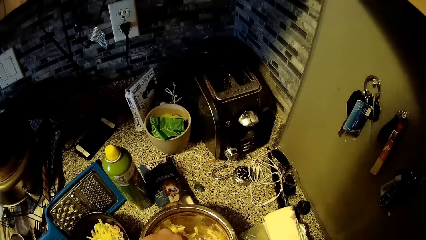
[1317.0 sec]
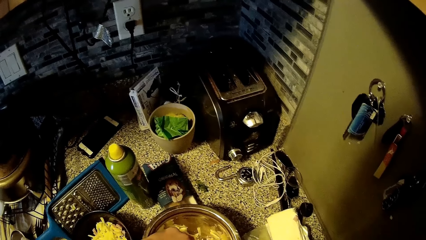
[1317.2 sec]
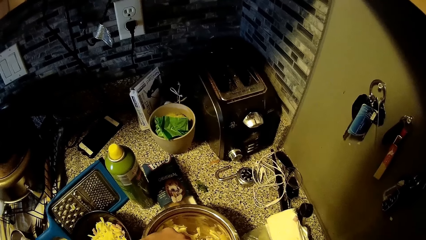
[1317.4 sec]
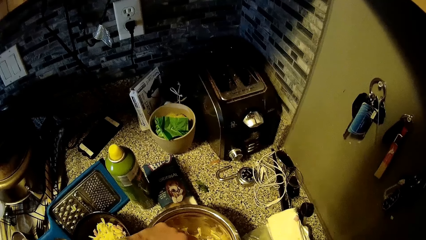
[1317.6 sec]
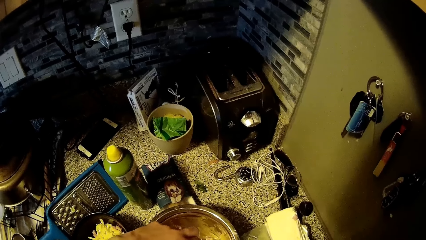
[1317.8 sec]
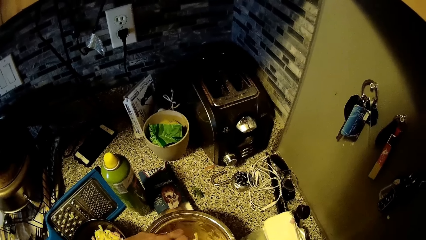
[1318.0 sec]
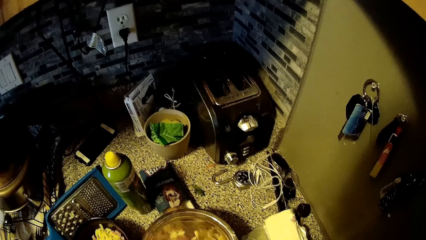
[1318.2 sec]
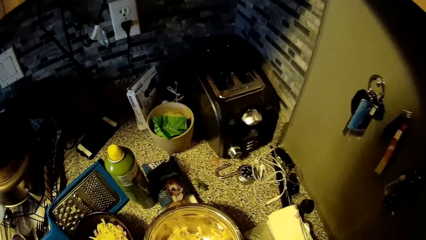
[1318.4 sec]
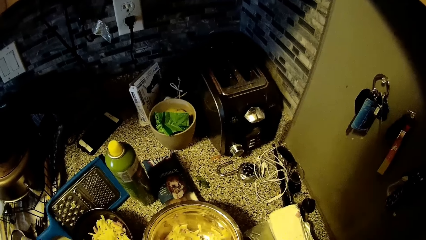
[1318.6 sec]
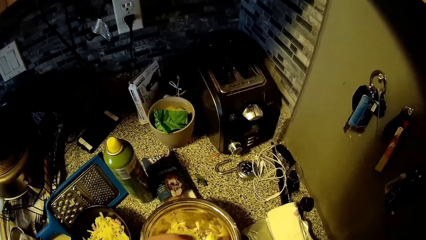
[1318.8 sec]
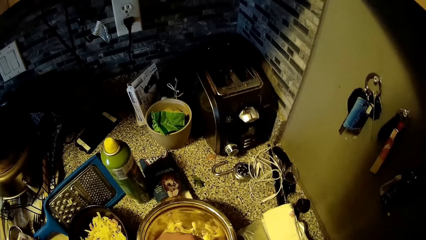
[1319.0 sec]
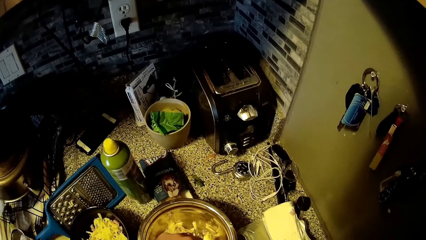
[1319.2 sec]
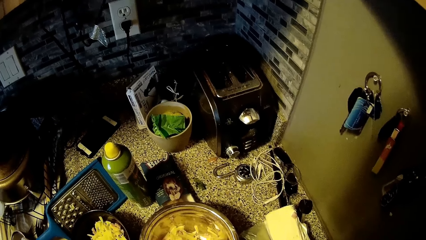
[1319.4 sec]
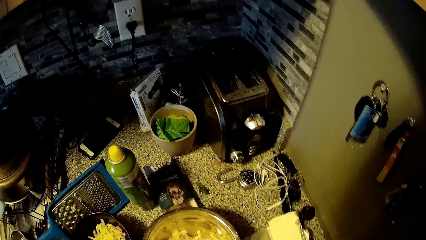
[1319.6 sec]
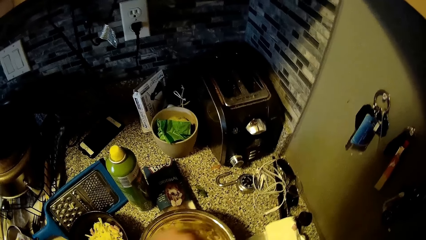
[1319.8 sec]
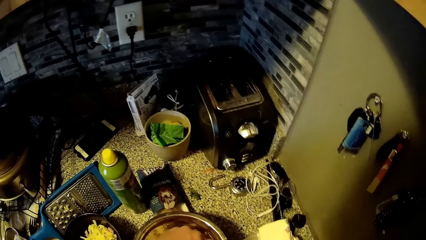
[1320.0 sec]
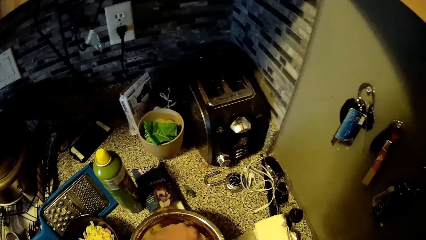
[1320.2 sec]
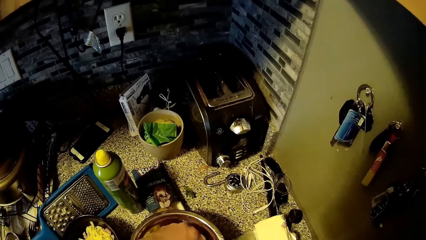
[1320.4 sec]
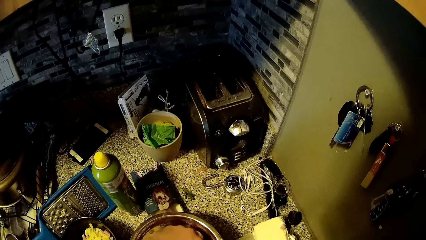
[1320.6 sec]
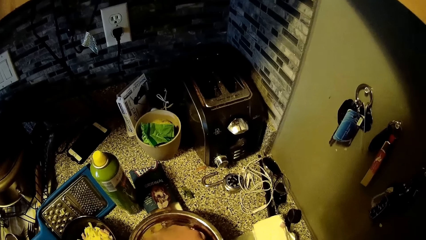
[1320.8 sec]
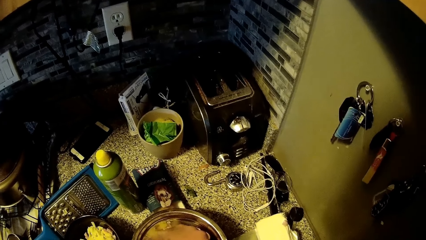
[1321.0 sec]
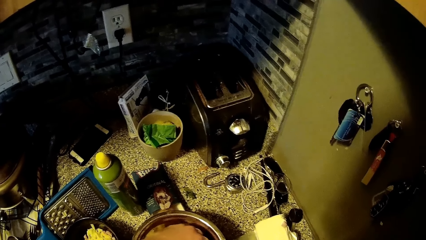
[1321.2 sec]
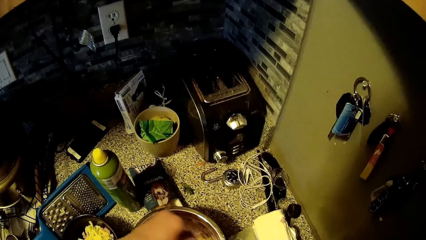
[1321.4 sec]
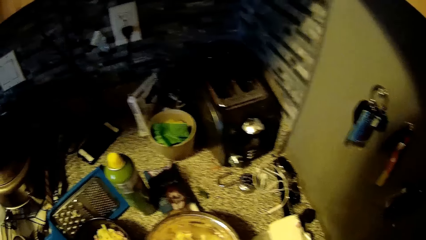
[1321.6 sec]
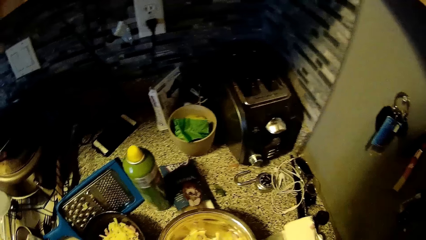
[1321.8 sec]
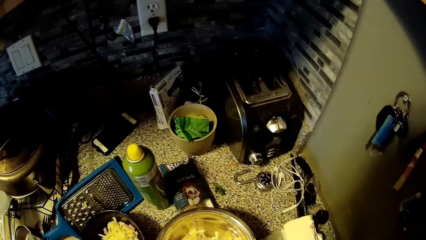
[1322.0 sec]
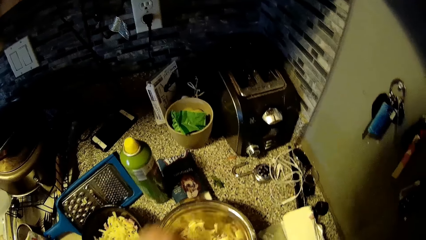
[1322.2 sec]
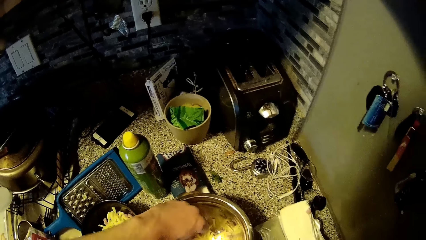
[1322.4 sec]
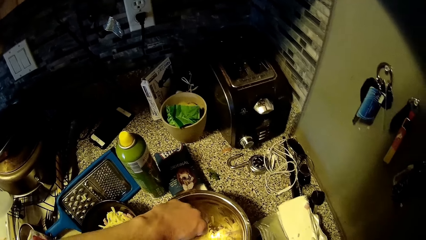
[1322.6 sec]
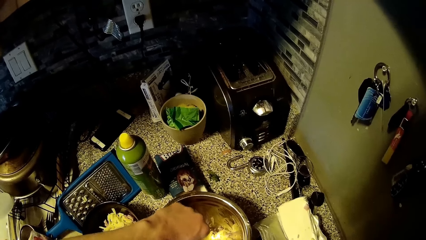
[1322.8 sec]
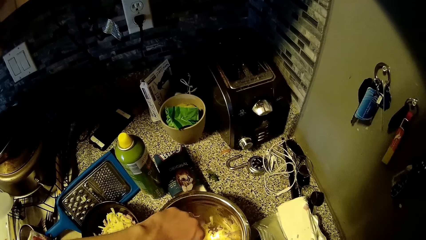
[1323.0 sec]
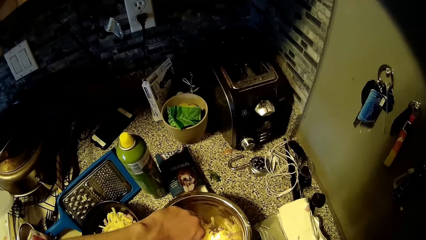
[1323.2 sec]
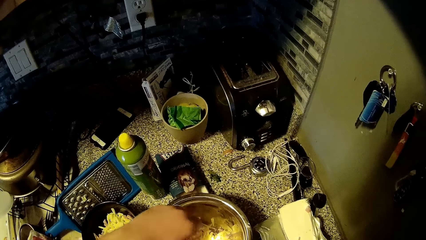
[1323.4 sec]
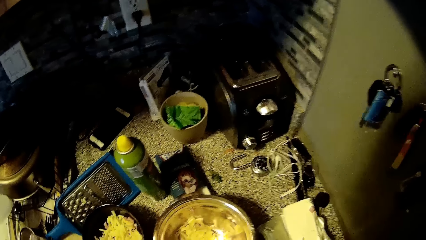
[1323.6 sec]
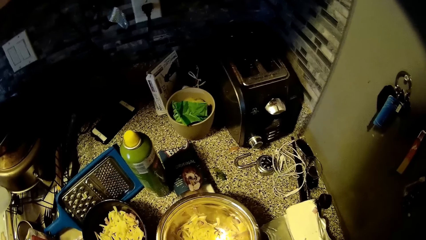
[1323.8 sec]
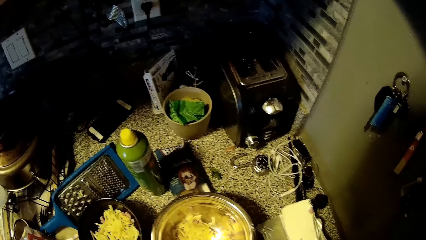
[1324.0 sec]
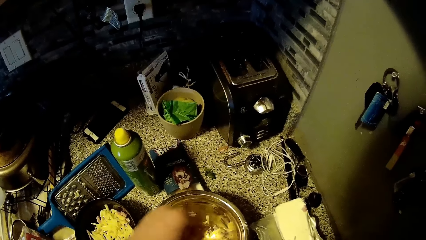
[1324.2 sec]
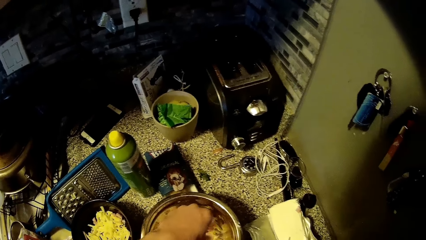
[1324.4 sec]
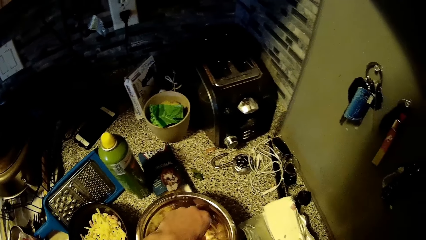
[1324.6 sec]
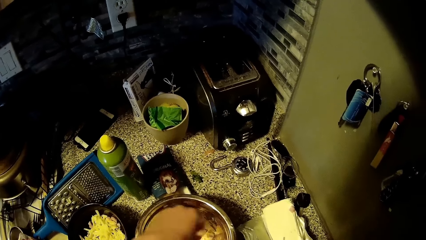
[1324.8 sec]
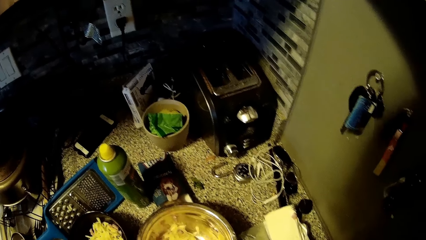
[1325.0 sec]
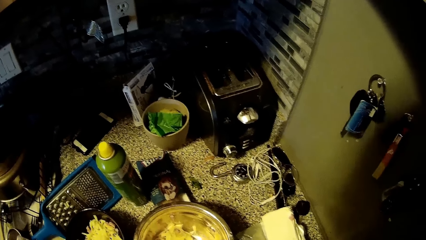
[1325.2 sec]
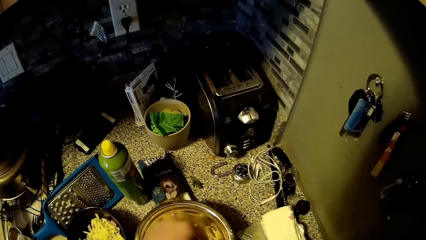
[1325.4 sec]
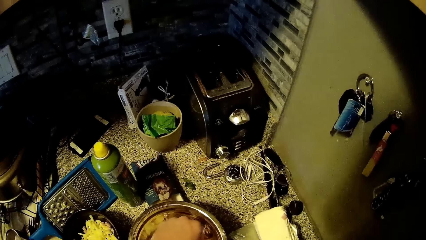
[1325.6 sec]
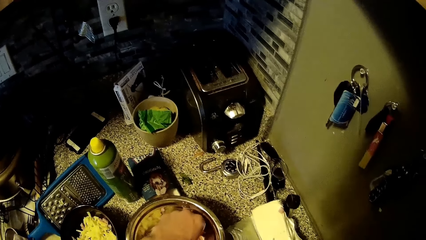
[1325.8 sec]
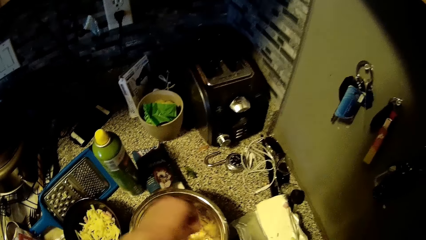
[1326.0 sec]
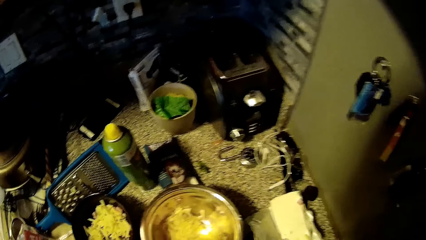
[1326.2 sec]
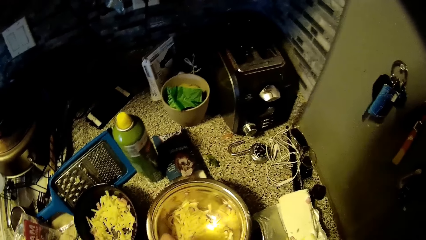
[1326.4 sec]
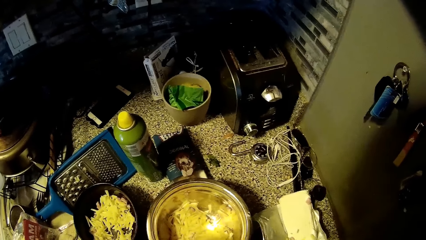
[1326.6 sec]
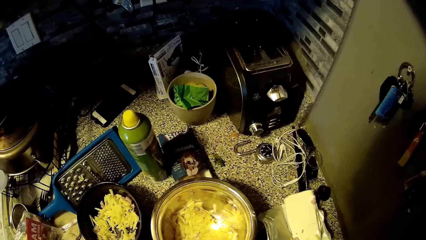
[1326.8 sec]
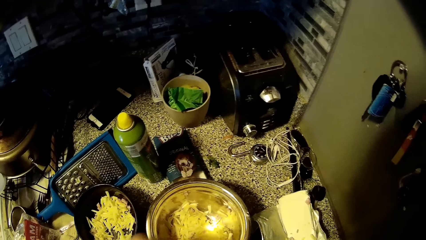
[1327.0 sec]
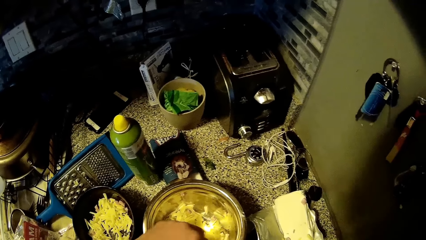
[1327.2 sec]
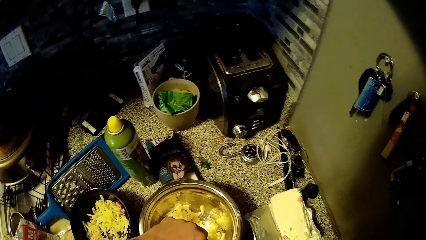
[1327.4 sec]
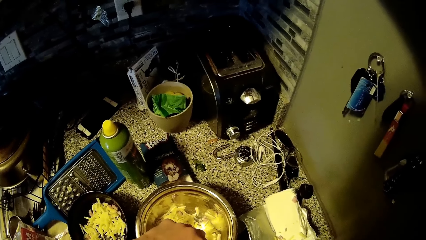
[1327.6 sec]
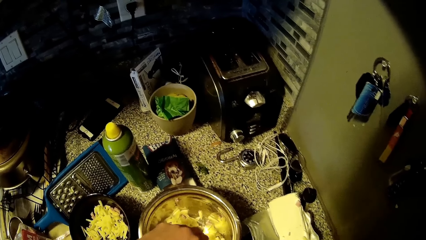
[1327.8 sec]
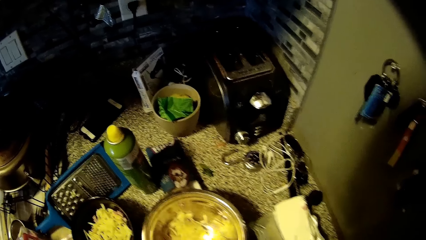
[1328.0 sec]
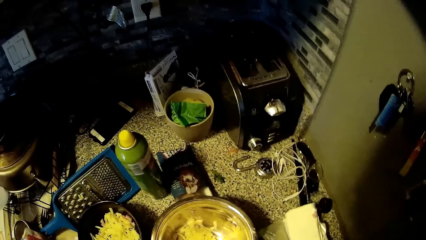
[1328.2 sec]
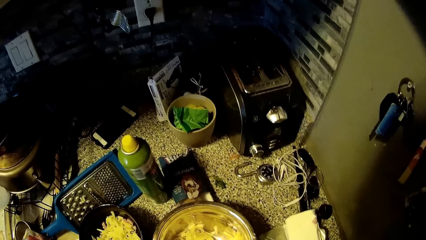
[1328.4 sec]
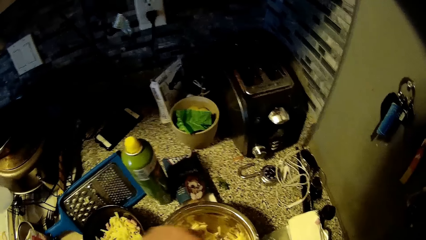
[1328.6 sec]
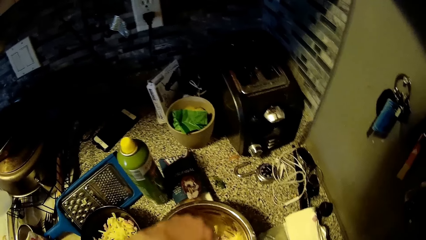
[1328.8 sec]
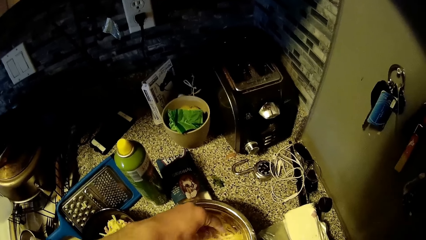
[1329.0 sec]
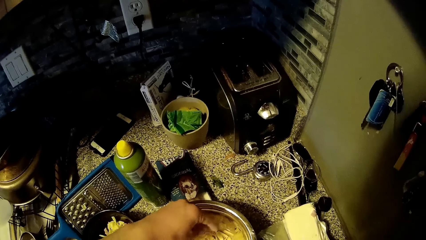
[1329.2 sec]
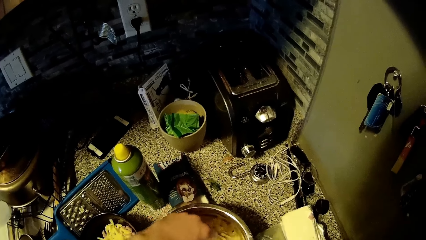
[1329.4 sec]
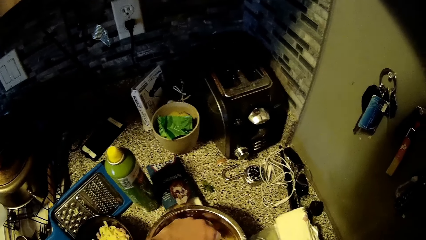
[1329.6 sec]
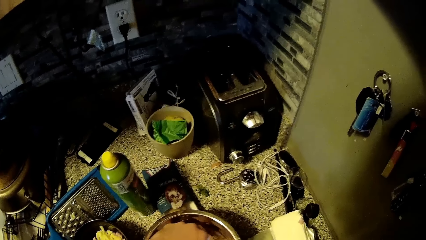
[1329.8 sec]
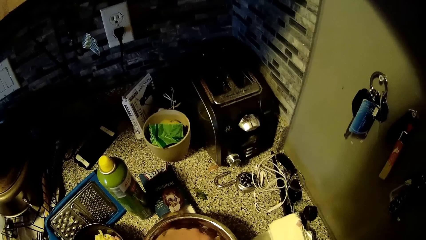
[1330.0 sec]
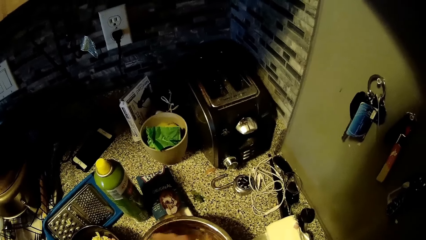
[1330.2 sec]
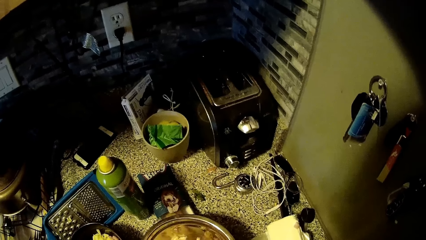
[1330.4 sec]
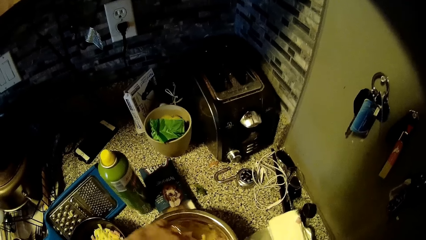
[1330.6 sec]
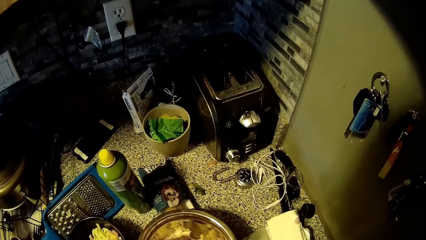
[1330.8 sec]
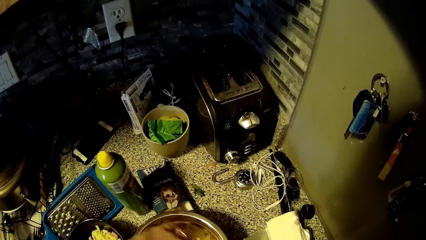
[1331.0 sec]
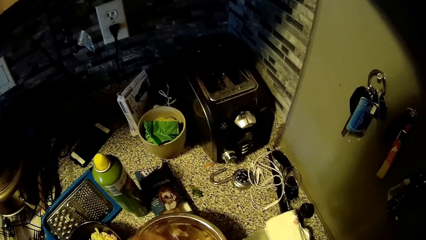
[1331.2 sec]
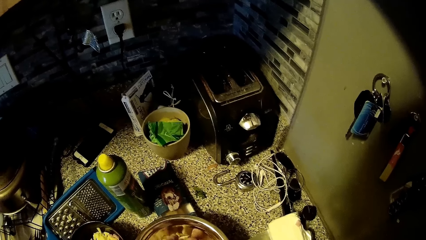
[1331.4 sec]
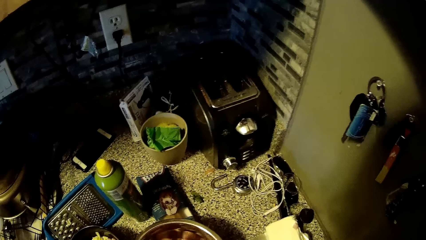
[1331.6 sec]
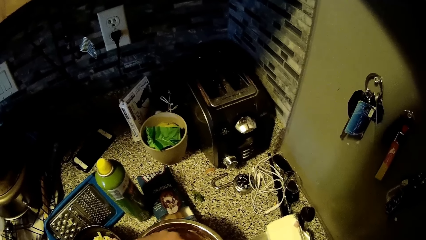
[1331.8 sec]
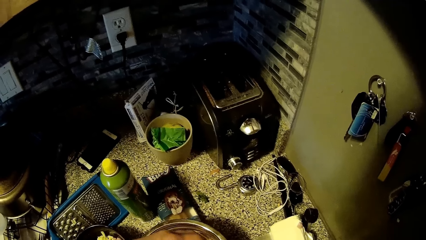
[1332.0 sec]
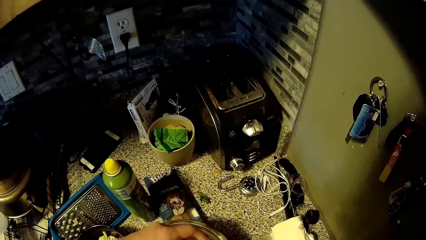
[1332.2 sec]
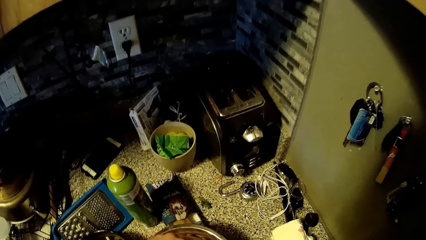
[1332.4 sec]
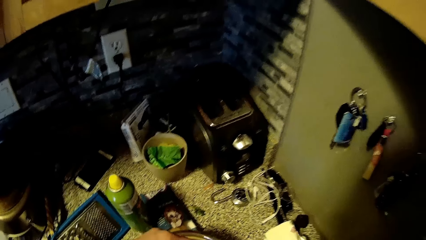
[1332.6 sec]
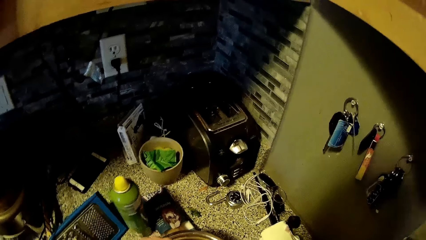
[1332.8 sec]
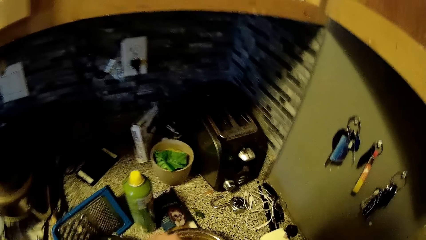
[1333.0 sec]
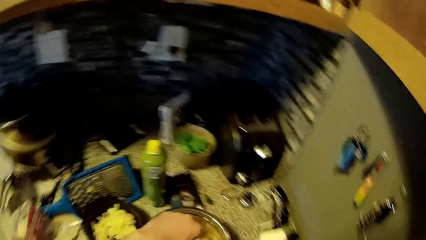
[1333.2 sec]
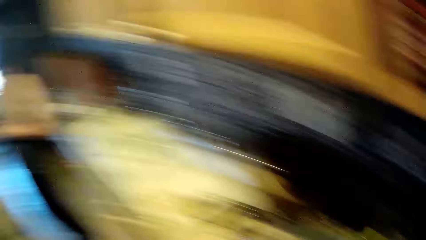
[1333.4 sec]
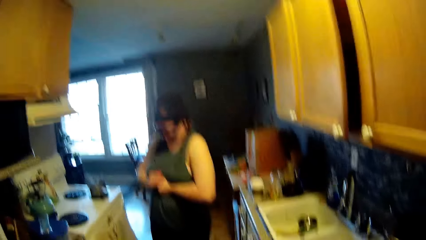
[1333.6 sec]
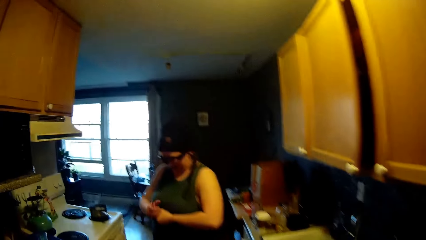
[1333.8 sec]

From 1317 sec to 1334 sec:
The camera wearer converses with a woman. They pick something.
